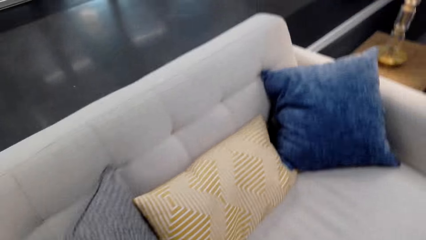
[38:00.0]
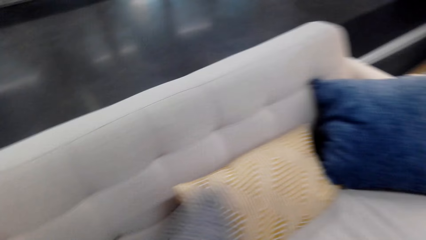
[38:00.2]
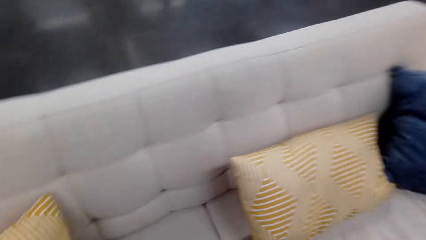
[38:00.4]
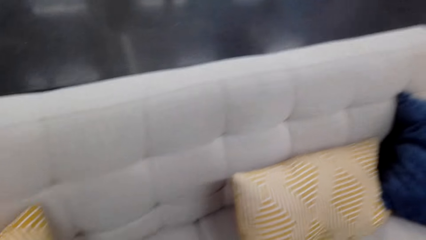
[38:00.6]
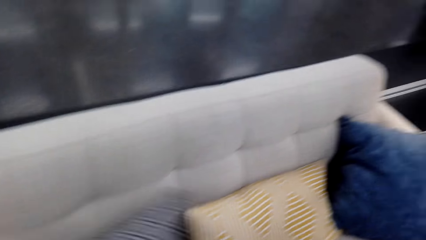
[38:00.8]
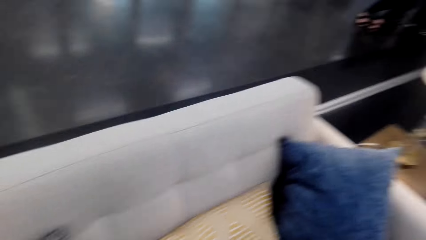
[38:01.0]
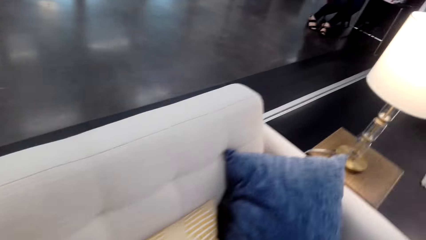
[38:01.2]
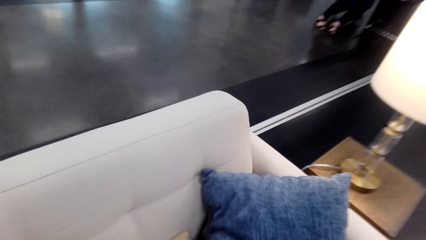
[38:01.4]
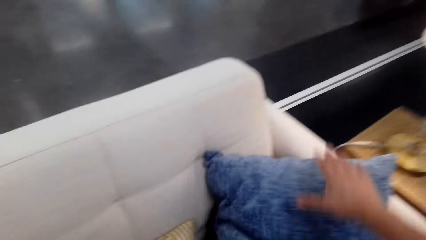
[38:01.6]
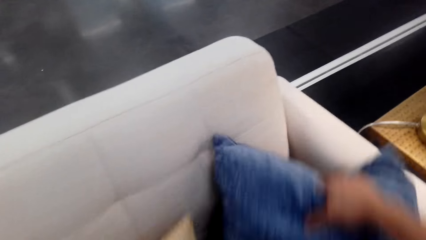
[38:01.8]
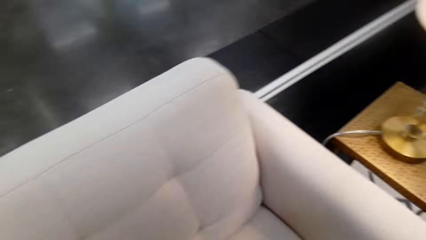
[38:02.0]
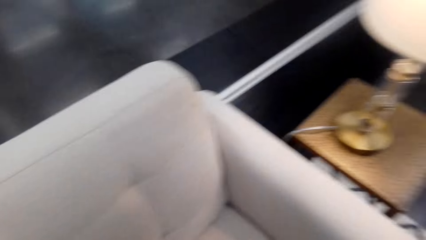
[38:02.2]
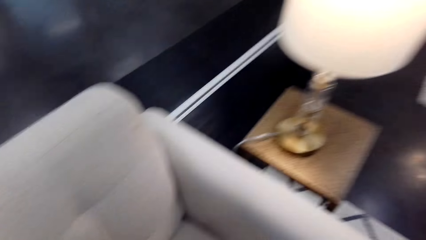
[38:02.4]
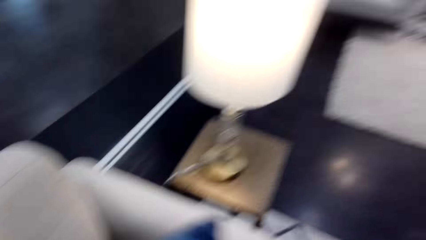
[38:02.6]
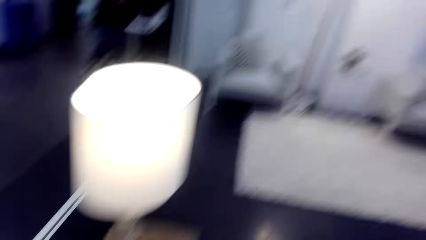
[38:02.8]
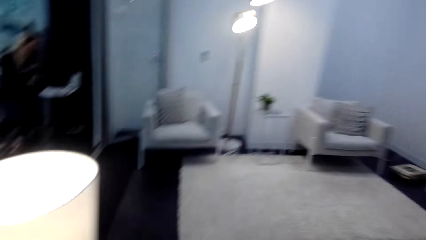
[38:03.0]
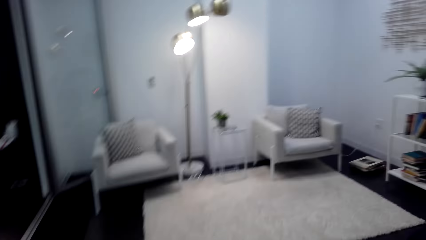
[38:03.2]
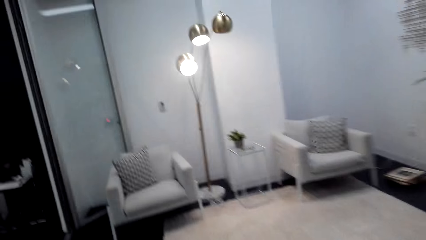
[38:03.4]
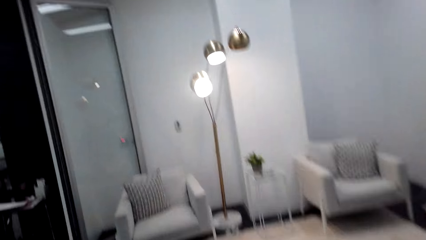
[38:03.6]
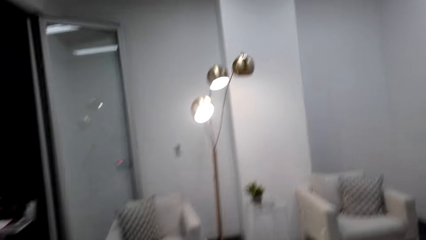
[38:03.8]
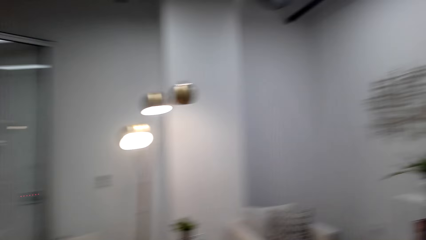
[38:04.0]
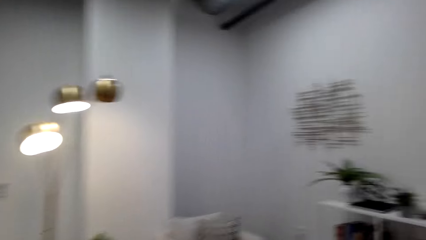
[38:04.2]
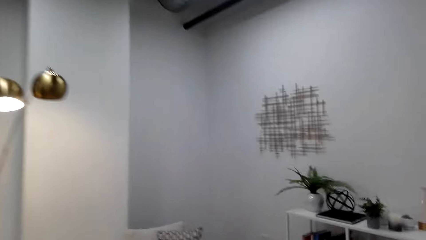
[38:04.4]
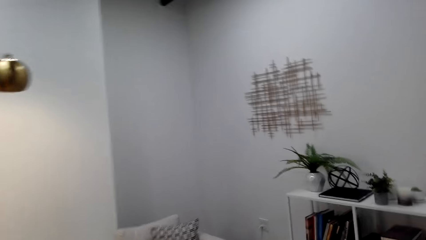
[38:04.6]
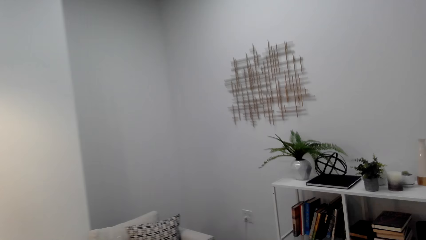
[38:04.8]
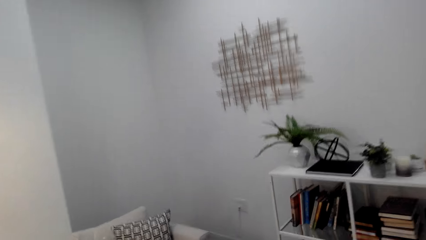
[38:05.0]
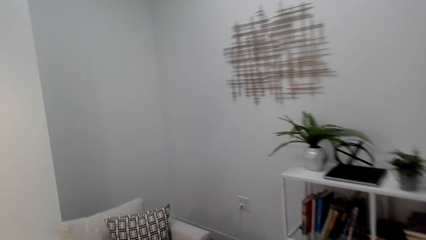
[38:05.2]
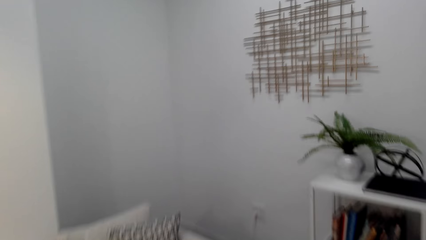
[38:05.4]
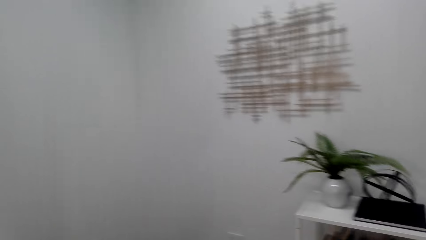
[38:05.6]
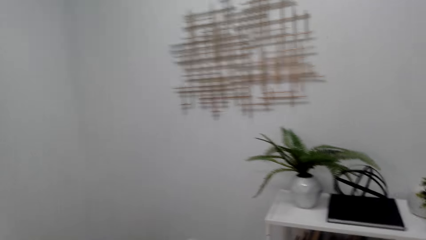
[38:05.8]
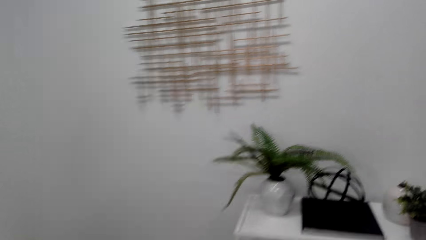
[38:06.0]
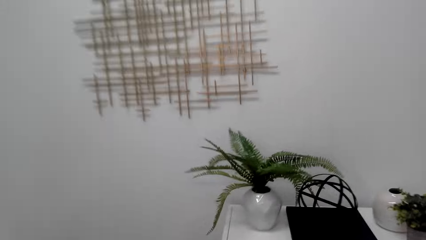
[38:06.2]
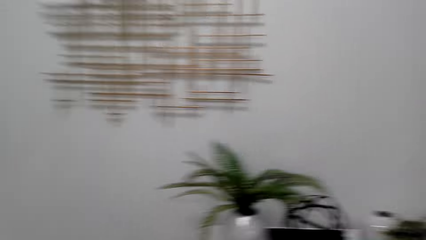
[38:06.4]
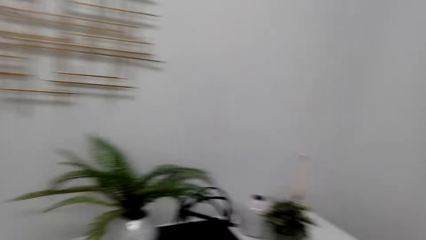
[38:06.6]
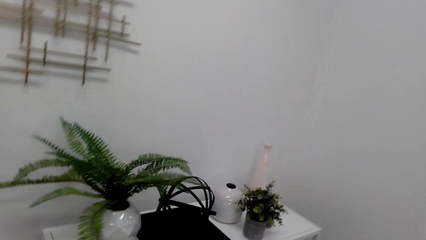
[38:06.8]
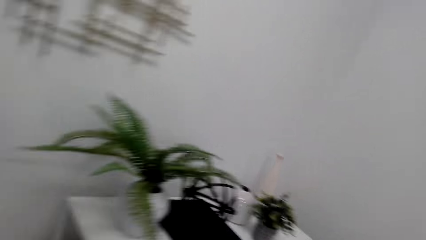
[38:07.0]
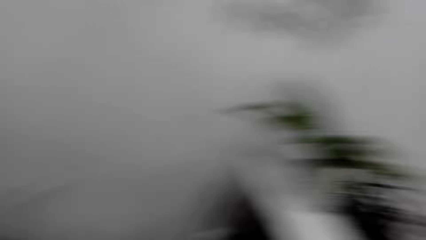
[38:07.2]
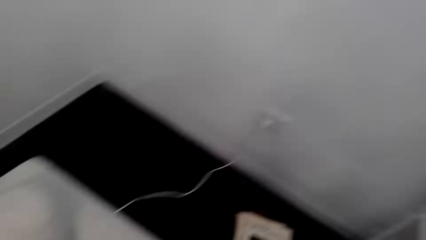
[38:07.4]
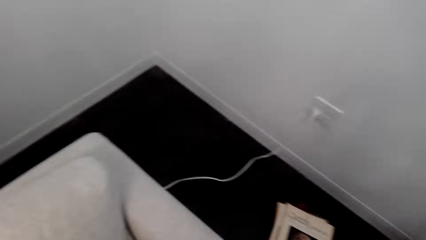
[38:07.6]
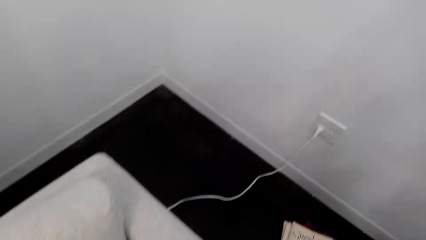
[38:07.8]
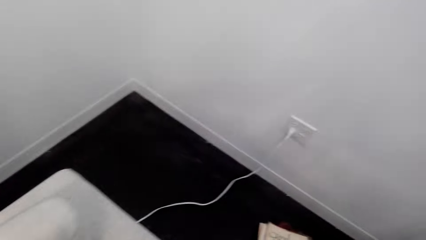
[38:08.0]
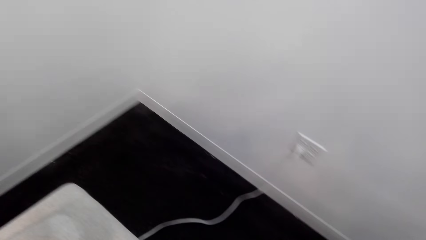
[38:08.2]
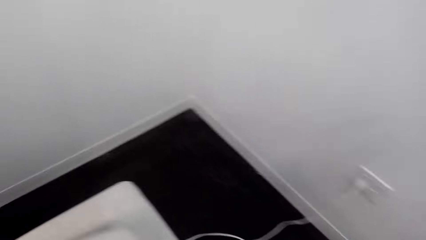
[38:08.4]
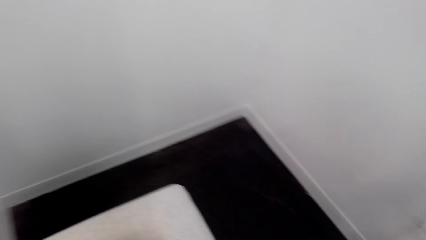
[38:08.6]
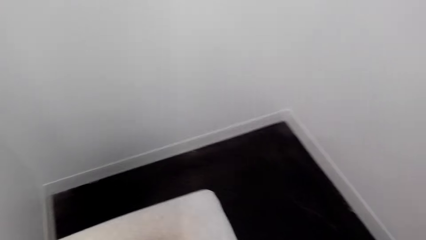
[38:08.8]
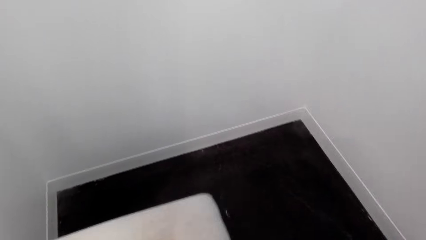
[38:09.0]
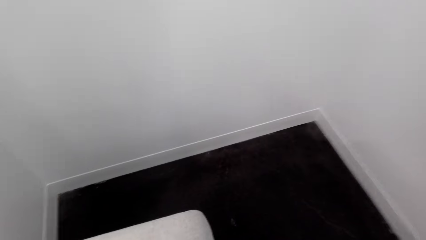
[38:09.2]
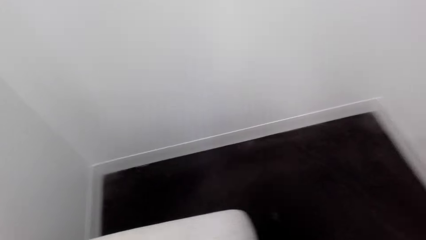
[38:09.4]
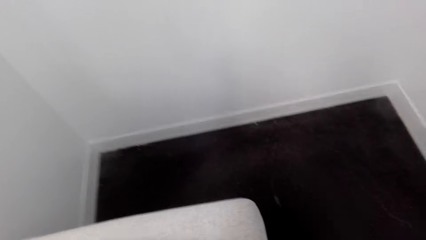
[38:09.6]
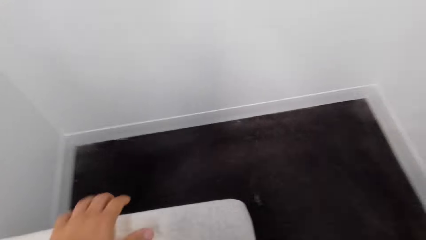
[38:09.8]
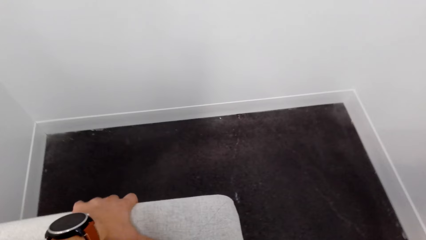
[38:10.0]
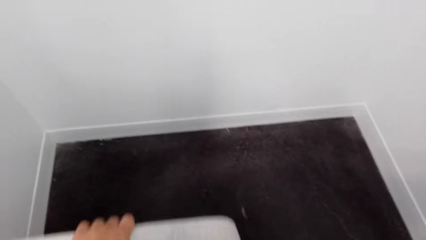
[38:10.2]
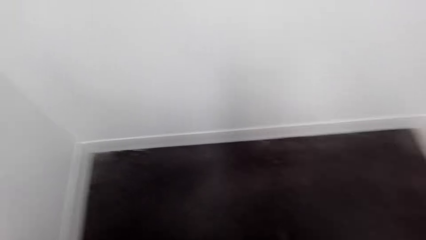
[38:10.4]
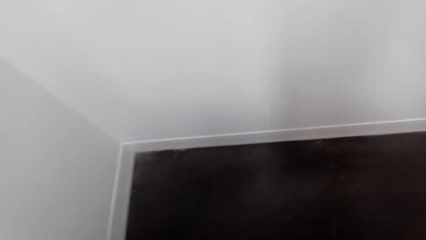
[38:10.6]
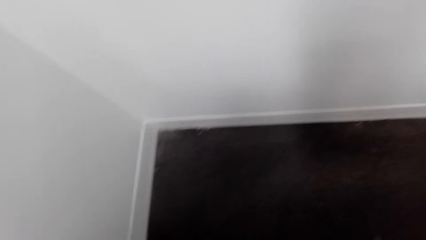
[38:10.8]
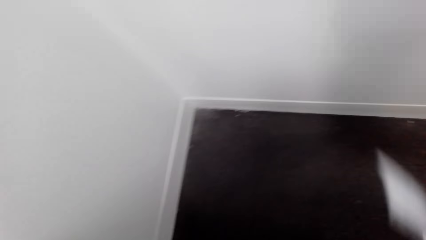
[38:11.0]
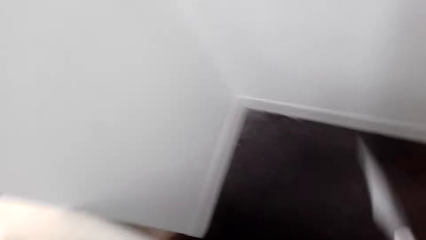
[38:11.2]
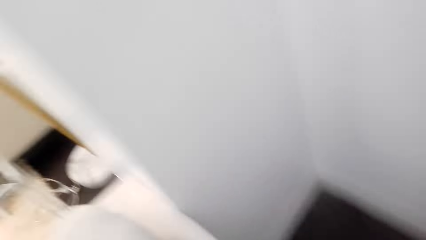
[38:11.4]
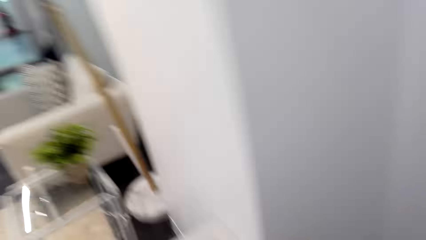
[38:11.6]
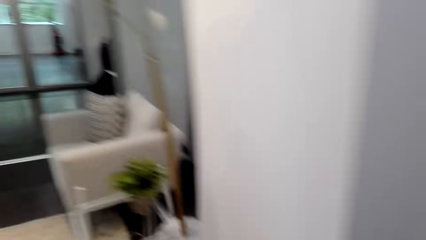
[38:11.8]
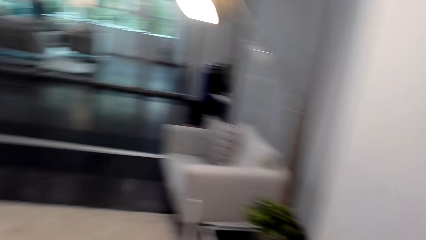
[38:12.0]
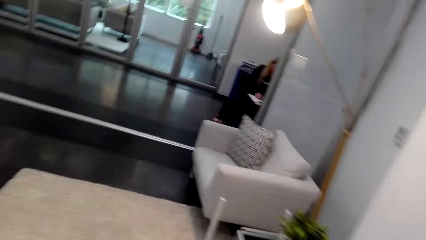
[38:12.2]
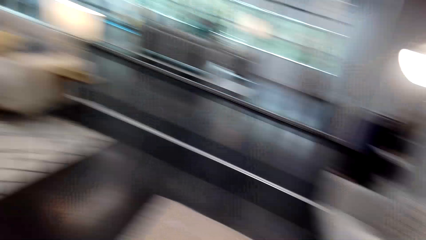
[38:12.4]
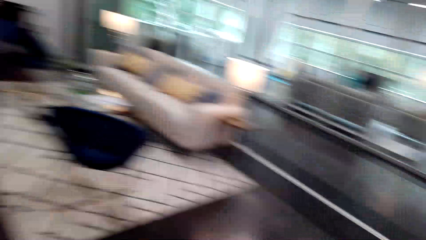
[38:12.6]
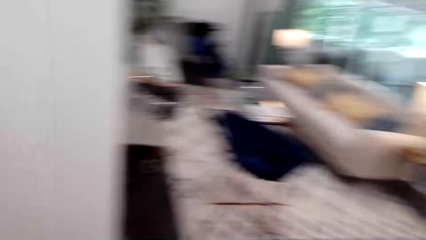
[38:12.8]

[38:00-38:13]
The camera wearer lifts a pillow. They lift the pillow again. They move around the room. They pick something. They pull a flower pot. They move around the room.

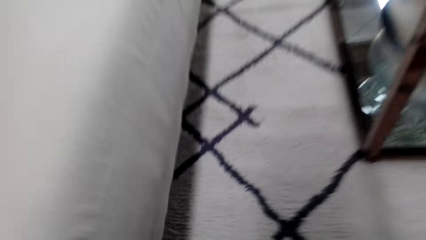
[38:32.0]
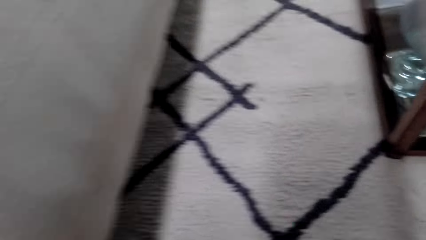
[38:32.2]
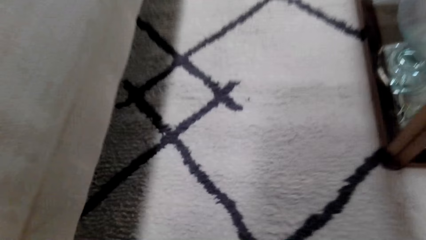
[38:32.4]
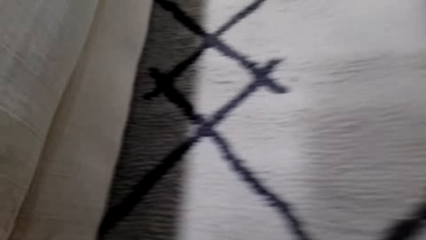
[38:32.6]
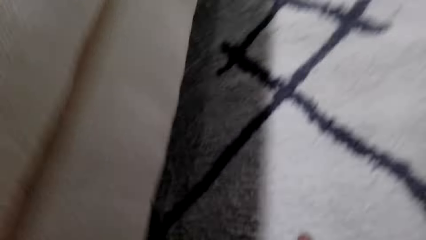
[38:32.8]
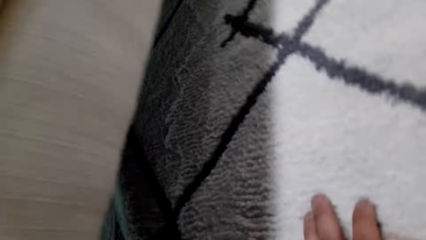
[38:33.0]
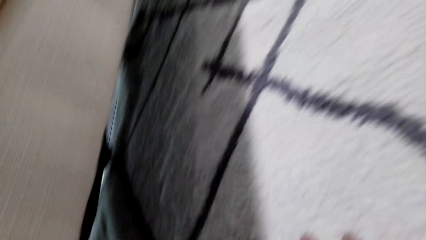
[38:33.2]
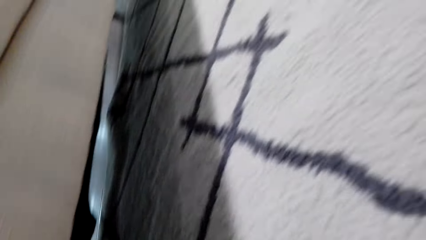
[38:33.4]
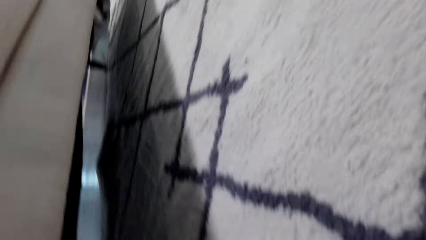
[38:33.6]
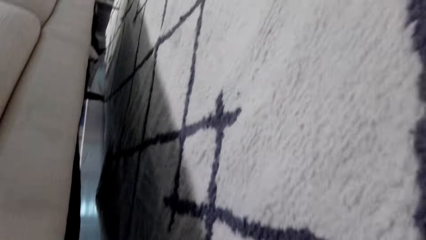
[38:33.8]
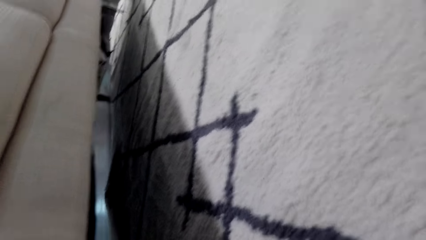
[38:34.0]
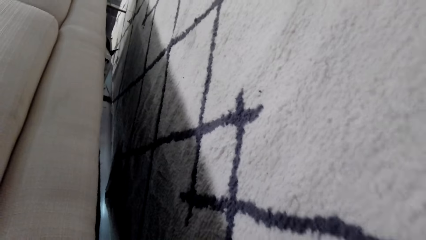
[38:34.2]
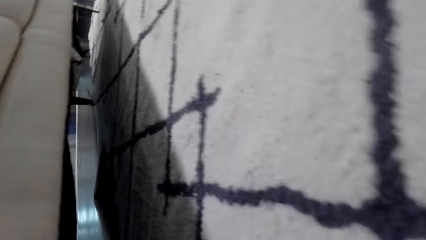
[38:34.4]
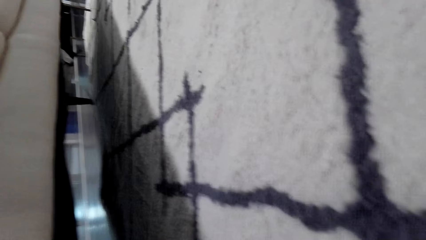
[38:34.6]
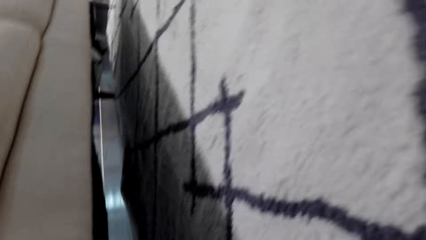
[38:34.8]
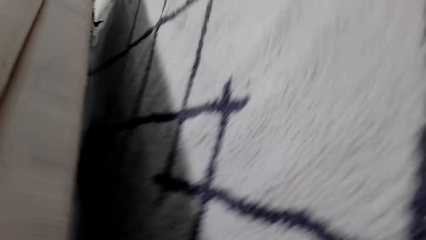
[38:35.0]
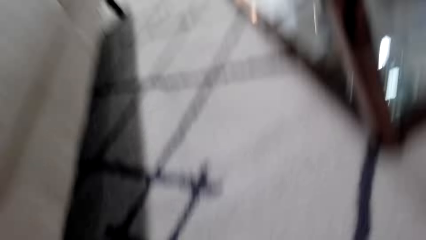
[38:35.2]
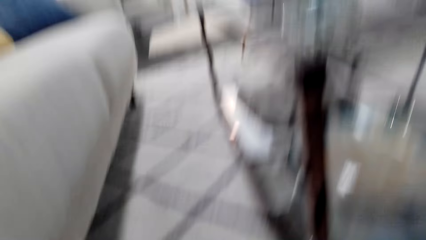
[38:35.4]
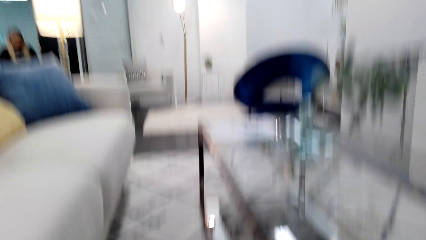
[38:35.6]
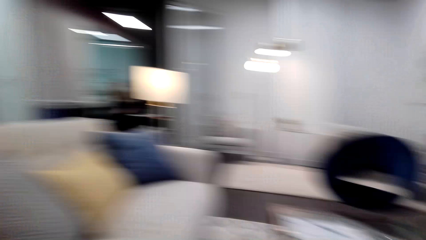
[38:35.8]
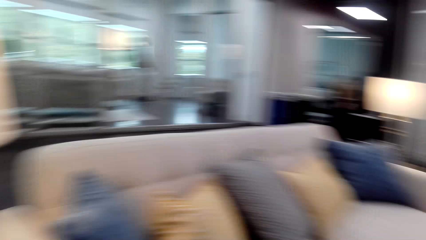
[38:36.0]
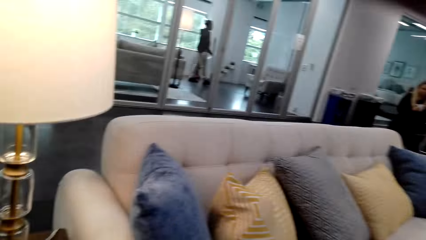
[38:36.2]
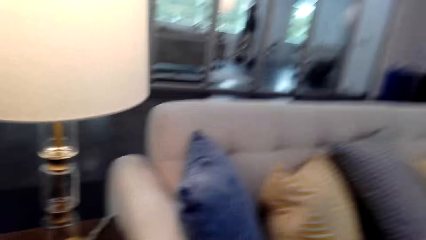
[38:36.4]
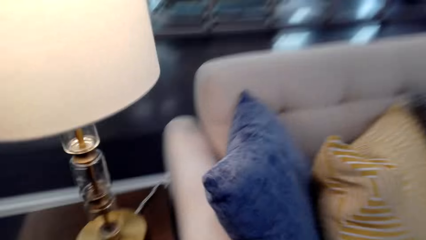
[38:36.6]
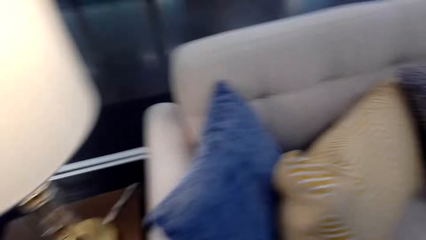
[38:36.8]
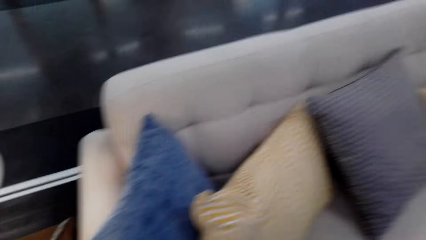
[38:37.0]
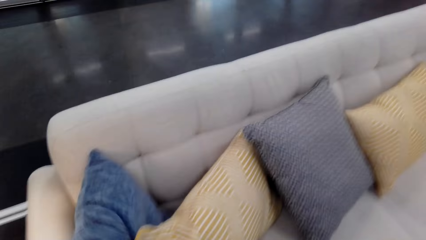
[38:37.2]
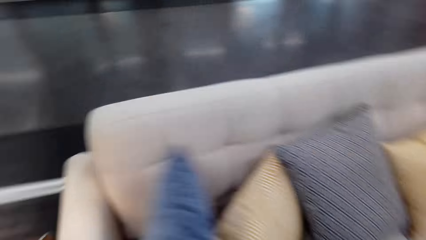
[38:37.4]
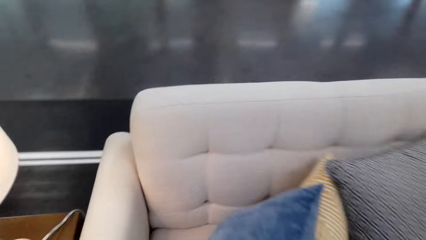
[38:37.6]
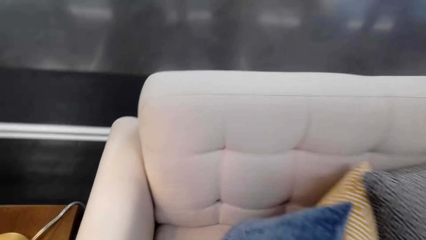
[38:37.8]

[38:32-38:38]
The camera wearer looks under a sofa.
